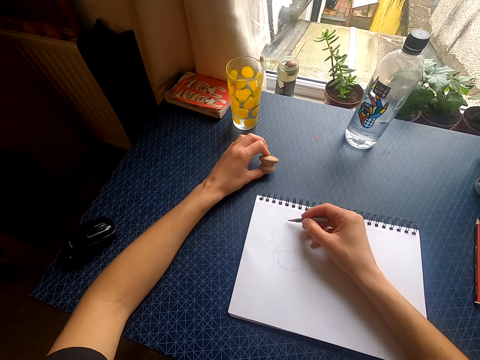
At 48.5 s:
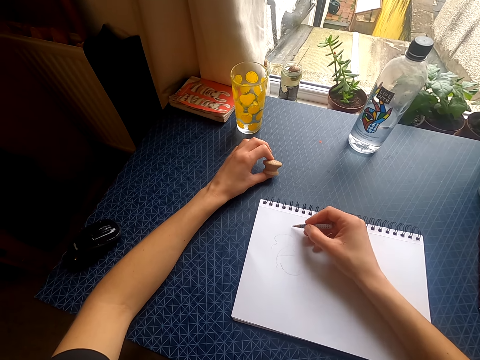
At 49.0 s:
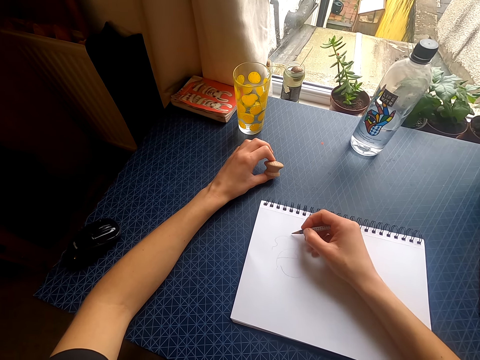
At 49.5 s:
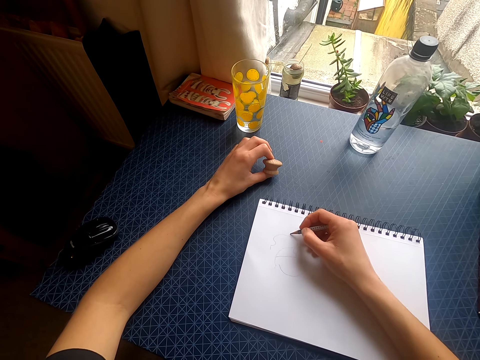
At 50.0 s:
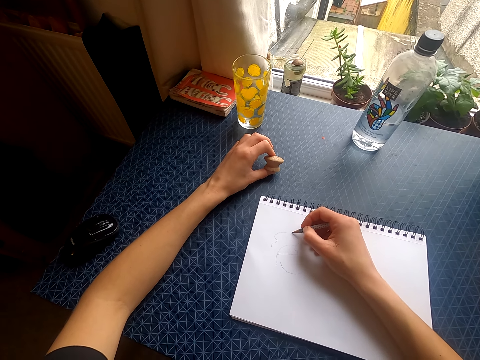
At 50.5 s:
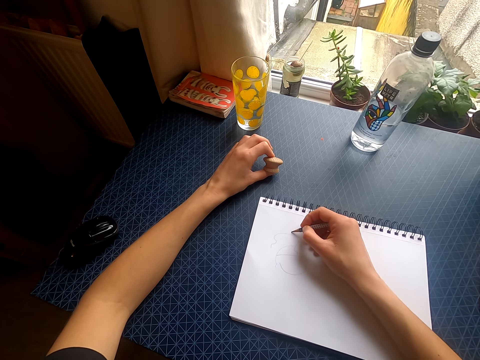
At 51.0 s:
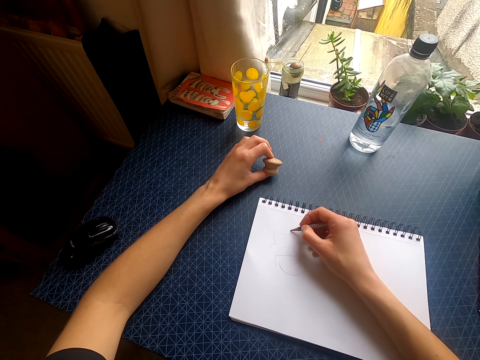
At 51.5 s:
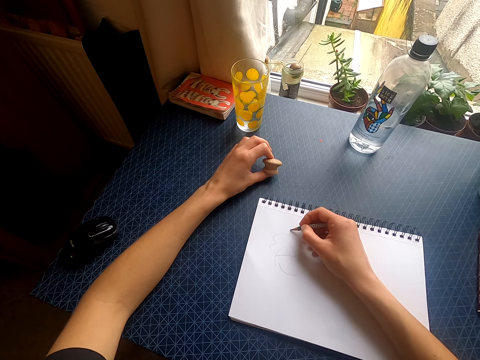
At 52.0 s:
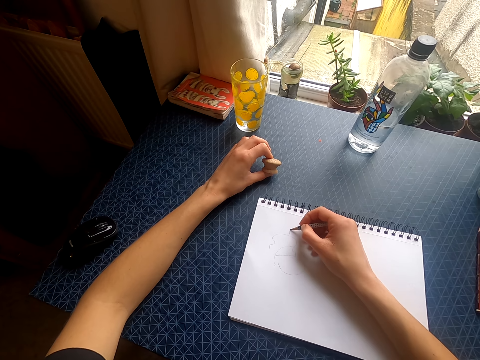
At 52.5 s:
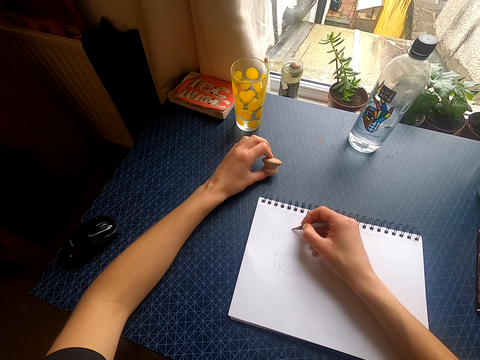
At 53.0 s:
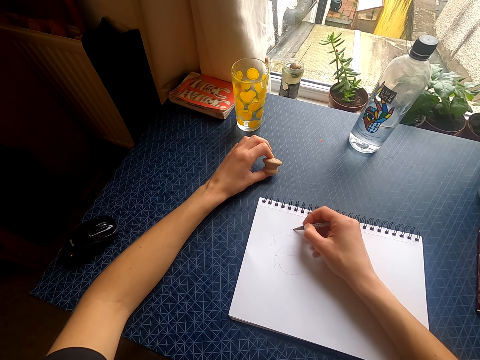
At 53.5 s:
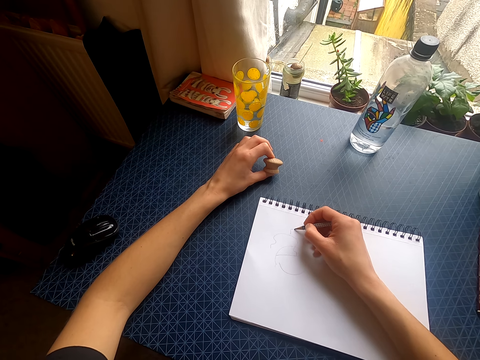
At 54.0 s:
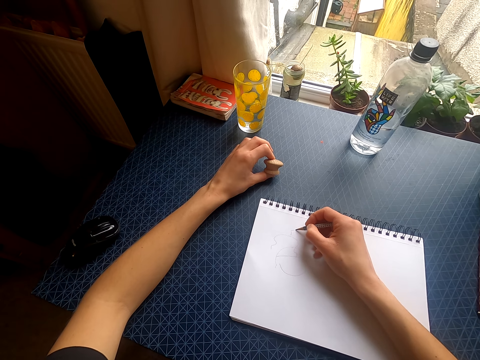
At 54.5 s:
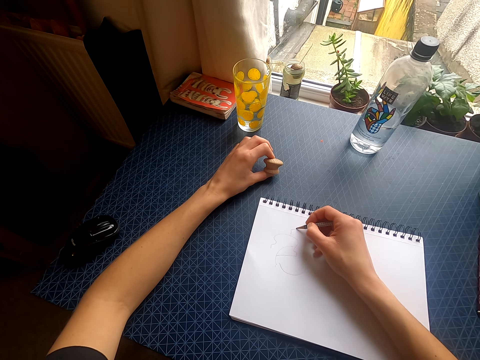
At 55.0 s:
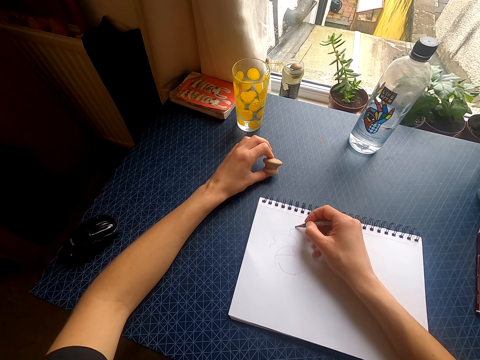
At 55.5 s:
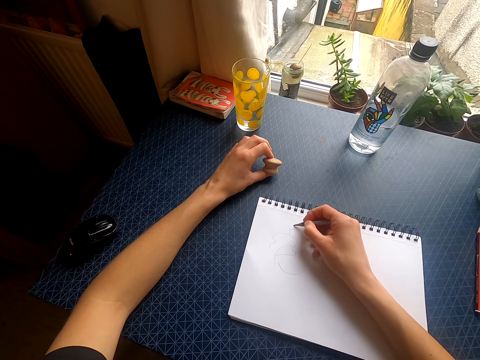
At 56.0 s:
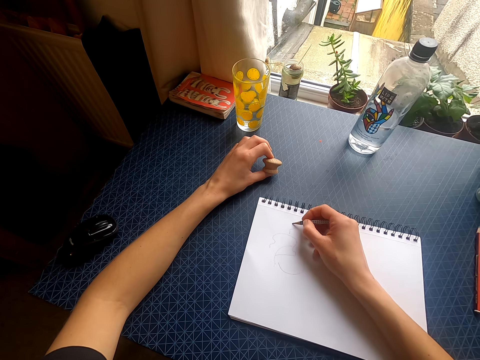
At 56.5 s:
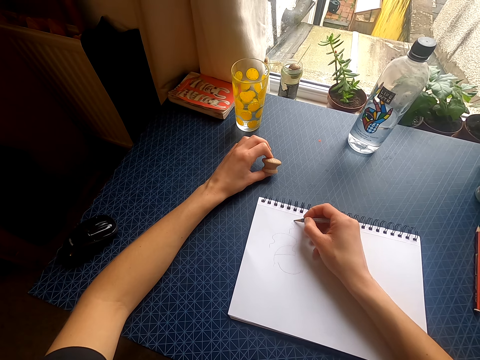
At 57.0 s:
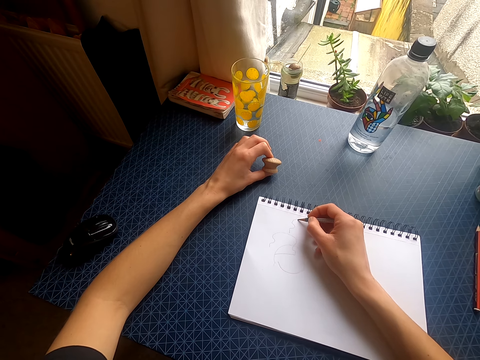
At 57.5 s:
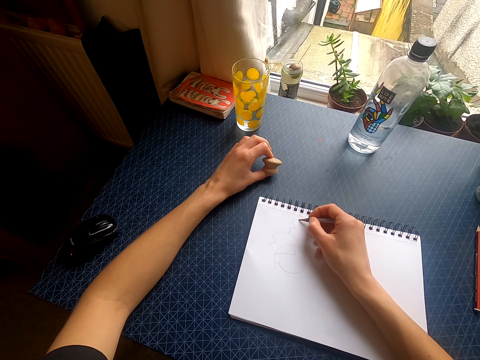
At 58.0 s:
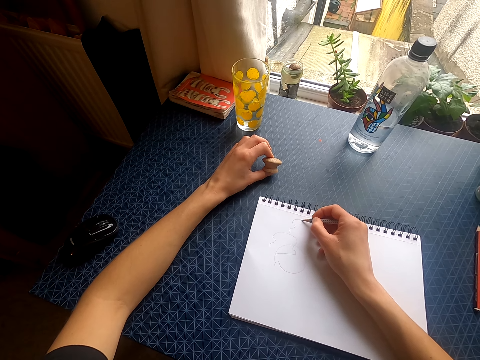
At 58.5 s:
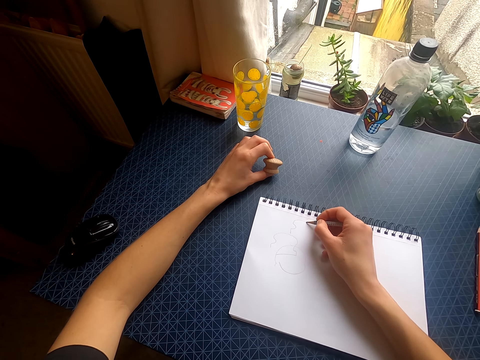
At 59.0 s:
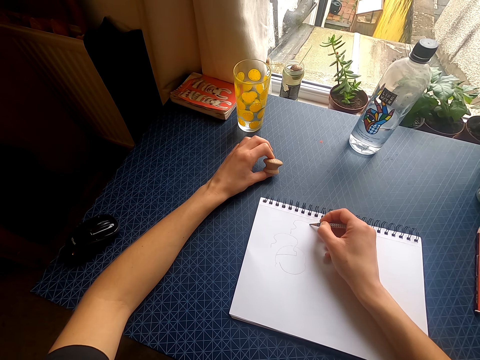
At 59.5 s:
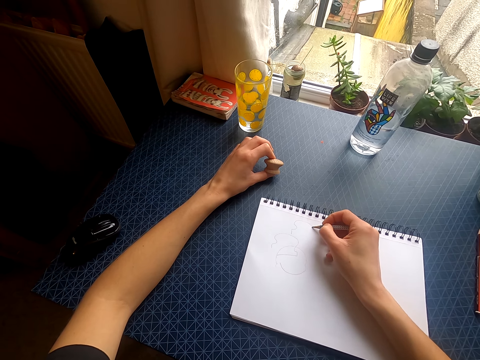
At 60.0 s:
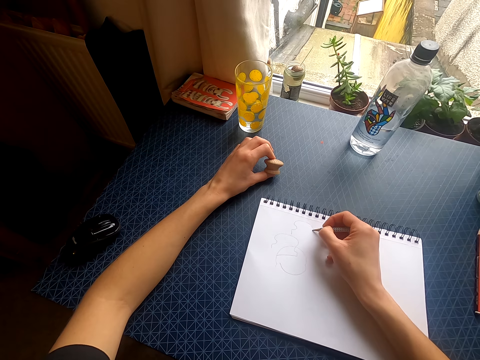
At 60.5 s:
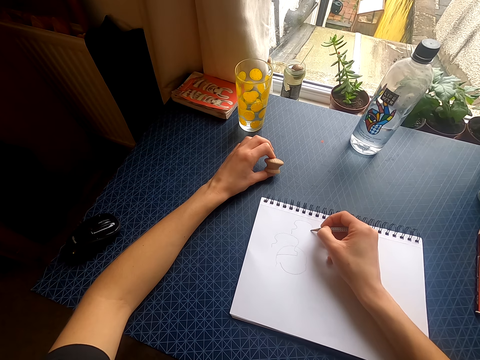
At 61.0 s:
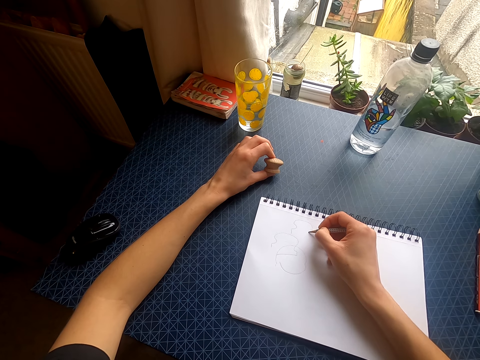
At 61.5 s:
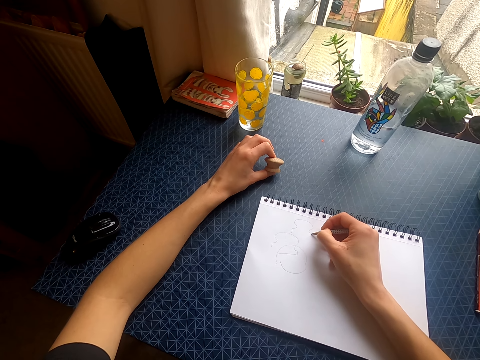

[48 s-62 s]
The camera wearer draws on the drawing book with a pencil.

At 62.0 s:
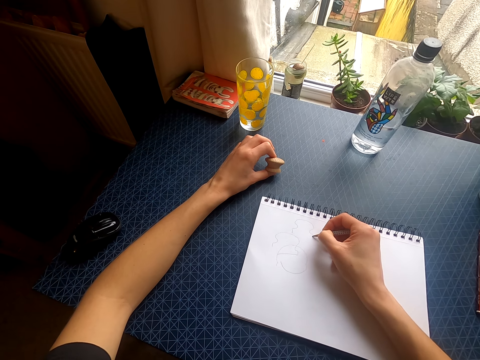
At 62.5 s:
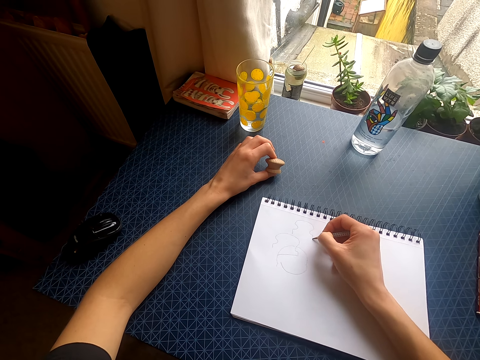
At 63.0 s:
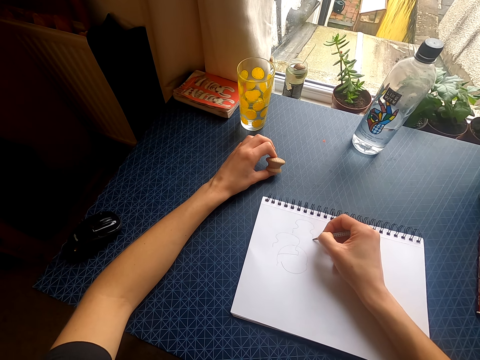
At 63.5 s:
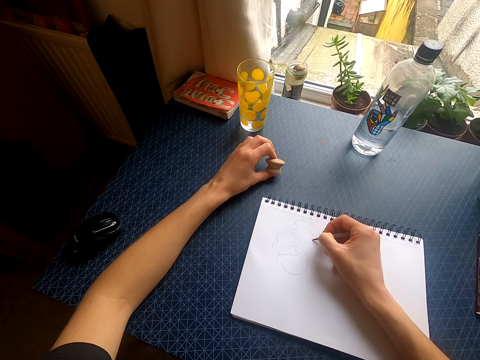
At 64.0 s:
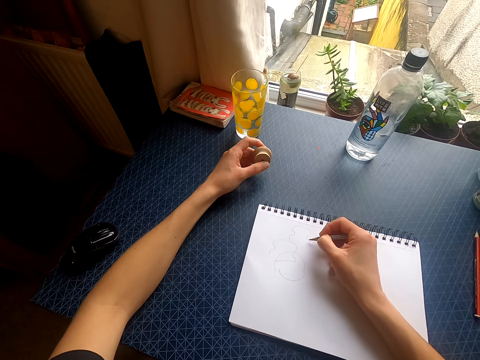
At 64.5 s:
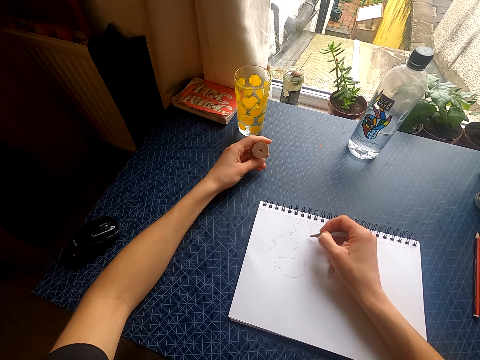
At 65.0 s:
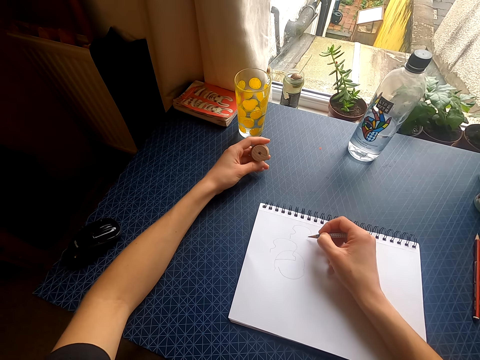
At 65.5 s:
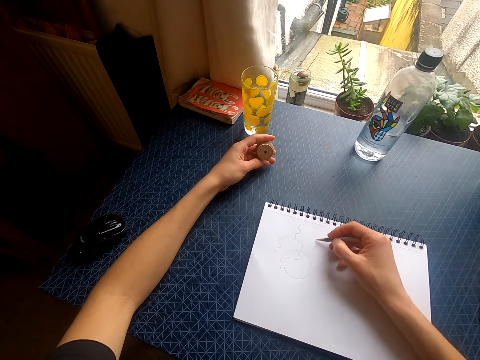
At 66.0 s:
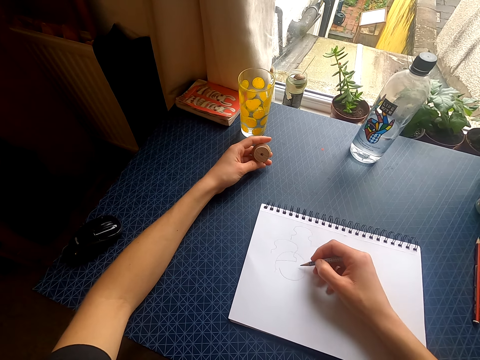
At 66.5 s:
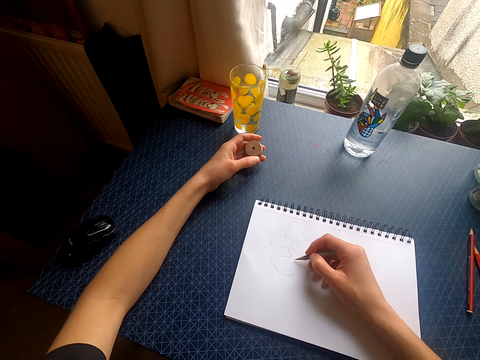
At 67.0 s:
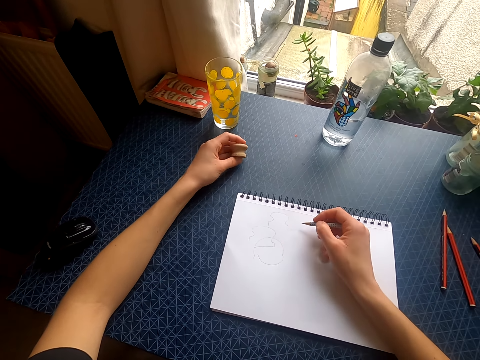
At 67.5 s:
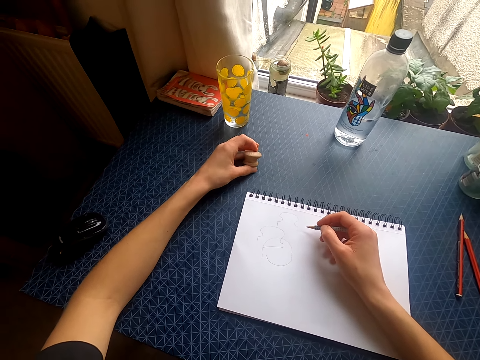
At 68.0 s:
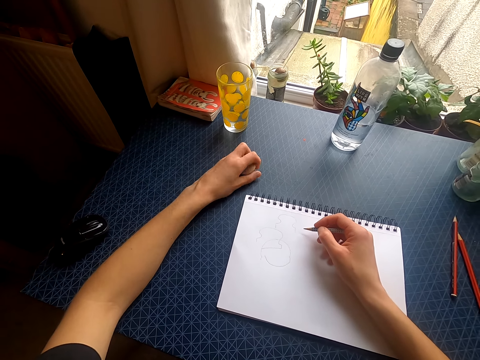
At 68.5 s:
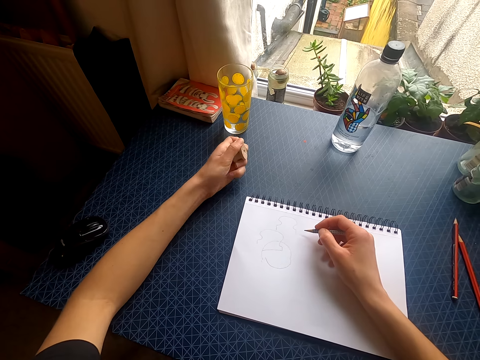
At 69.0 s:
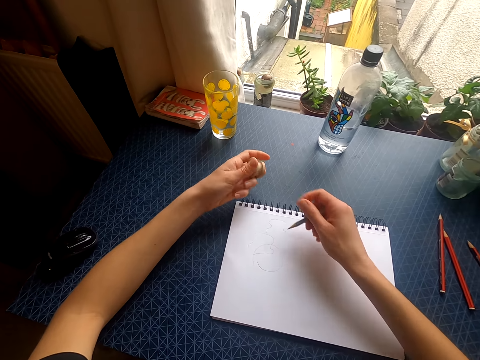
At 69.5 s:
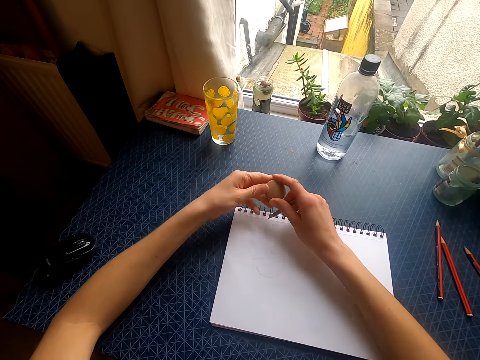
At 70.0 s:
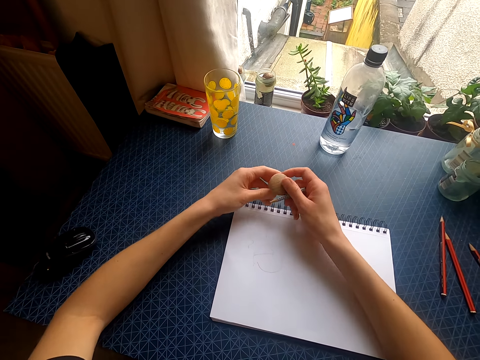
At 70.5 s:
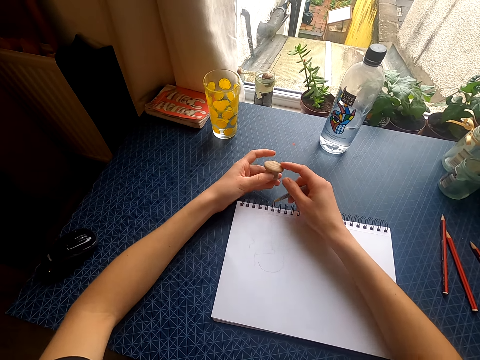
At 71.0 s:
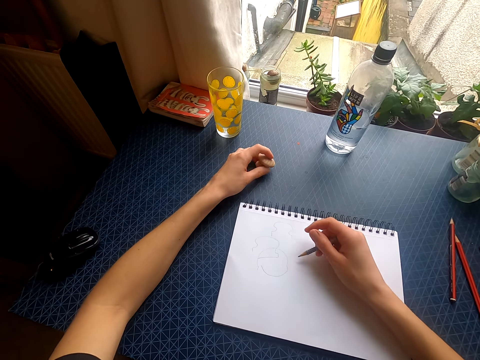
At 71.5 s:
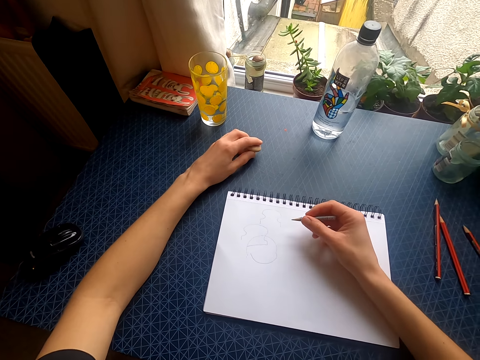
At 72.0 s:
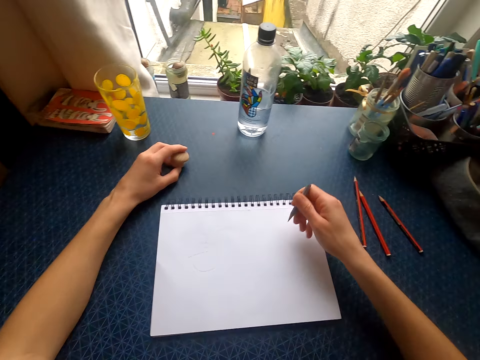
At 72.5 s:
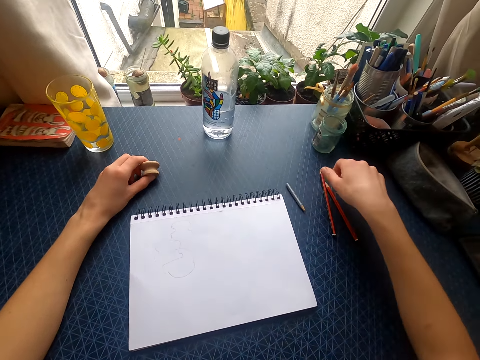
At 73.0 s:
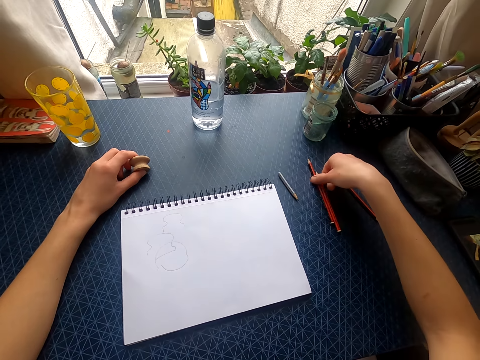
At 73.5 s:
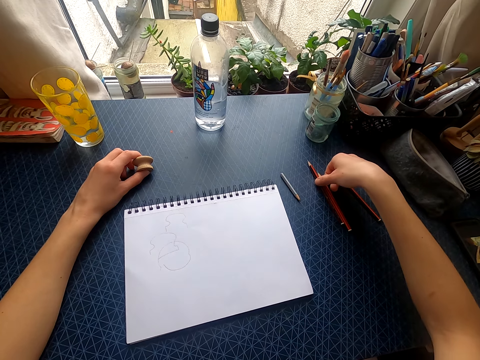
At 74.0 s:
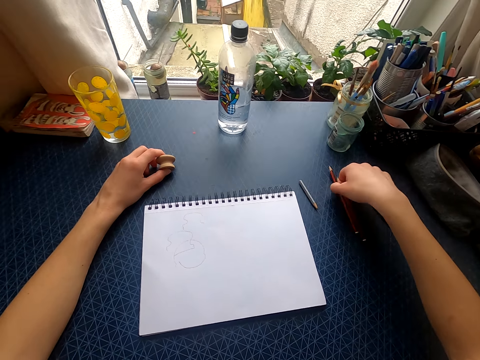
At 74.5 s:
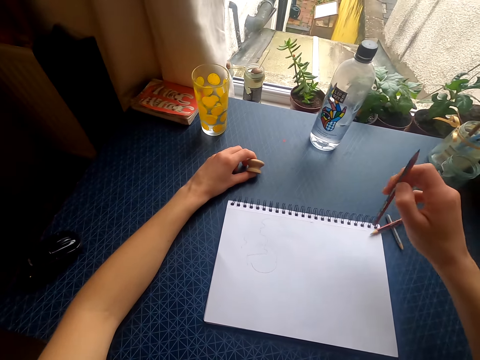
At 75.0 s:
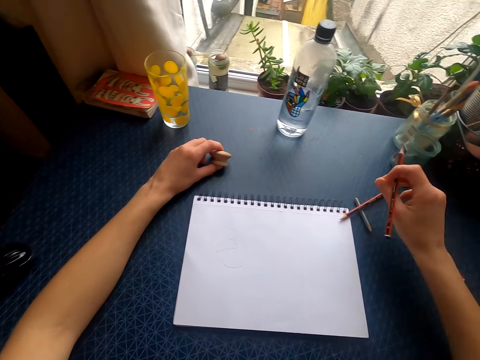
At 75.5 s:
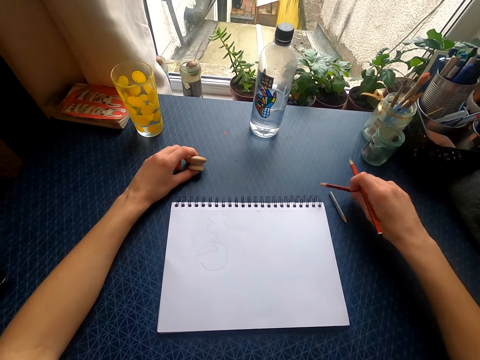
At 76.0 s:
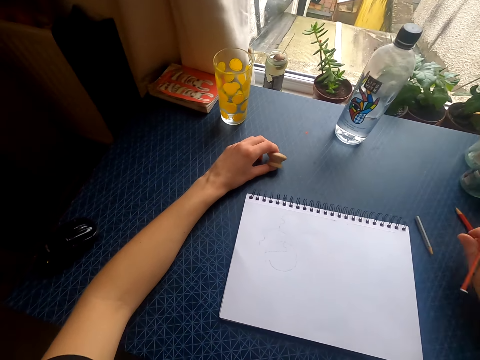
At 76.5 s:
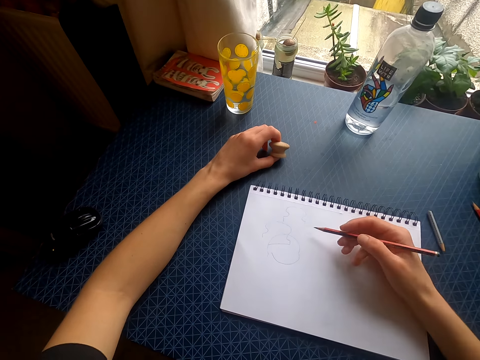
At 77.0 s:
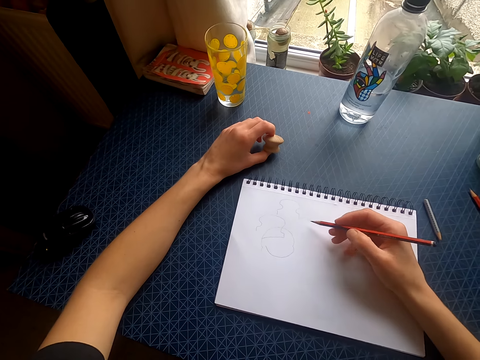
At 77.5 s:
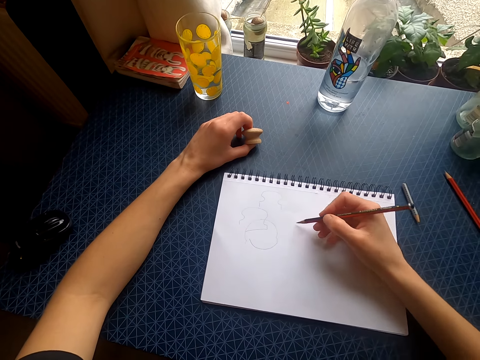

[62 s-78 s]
The camera wearer looks at the wooden piece. They move the right hand. They look at the wooden piece. They hit the wooden piece on the table. They lift the wooden piece. They move the right hand. They touch the wooden piece with both hands. They move the right hand. They place the pencil on the table. They touch the pencil. They lift the pencil. They move the right hand. They lift the pencil. They move the right hand.
